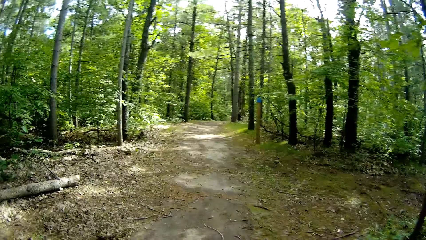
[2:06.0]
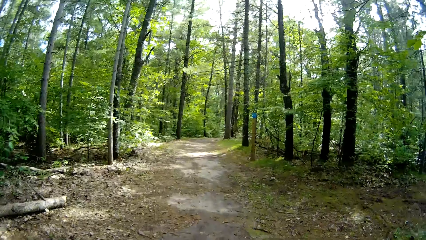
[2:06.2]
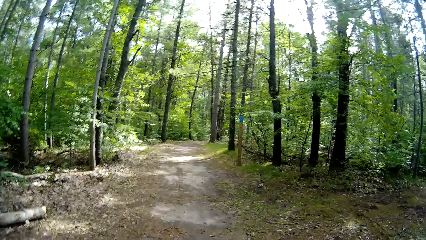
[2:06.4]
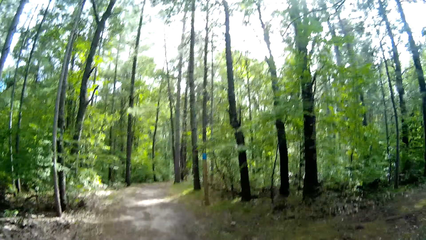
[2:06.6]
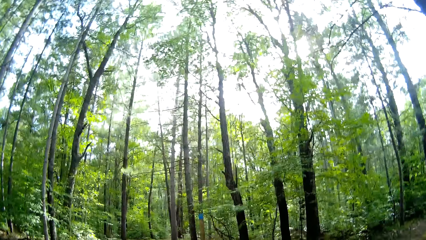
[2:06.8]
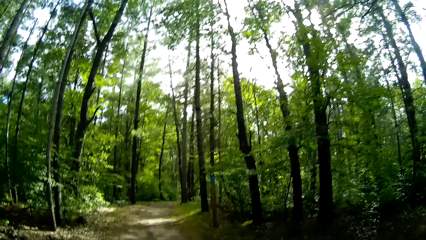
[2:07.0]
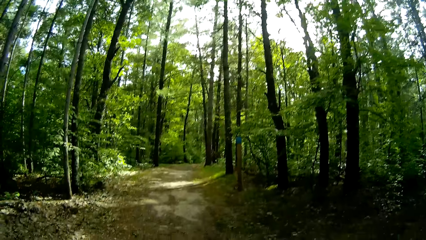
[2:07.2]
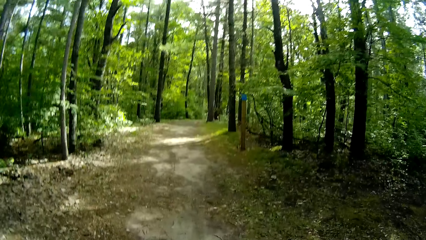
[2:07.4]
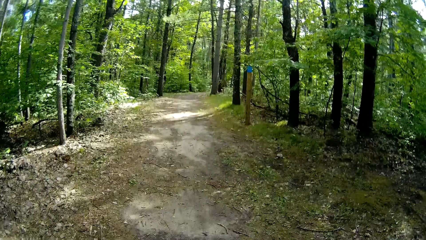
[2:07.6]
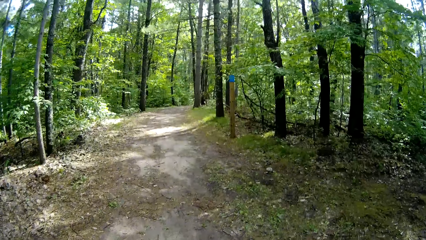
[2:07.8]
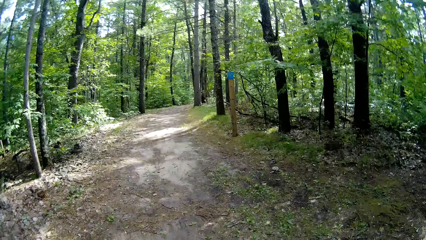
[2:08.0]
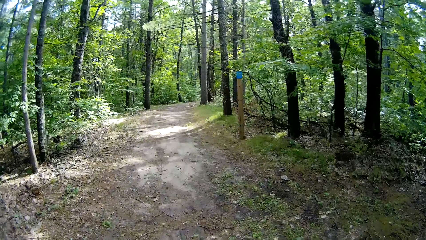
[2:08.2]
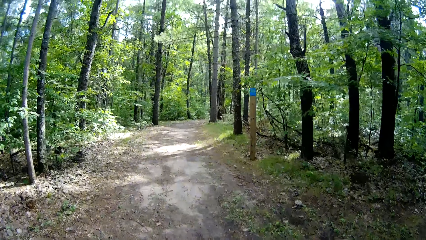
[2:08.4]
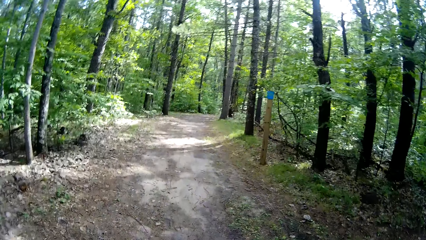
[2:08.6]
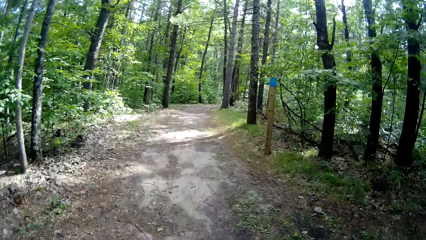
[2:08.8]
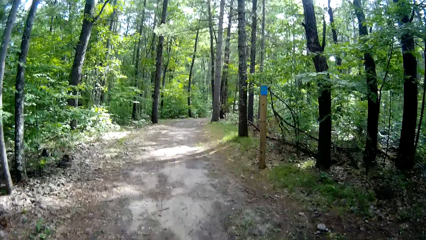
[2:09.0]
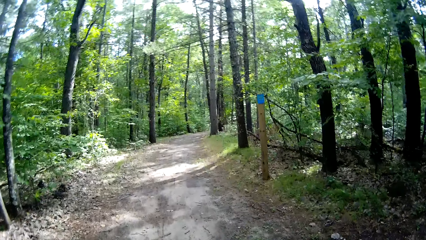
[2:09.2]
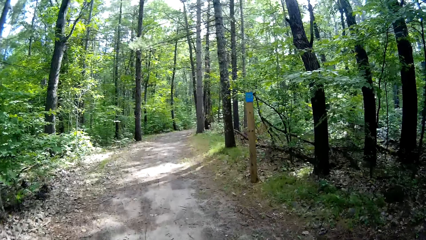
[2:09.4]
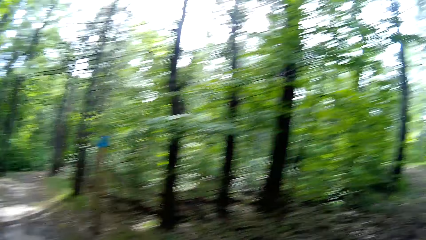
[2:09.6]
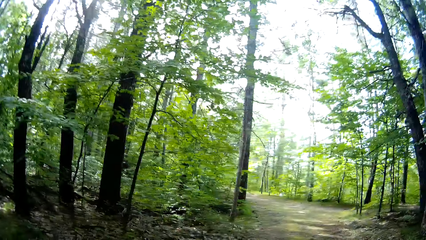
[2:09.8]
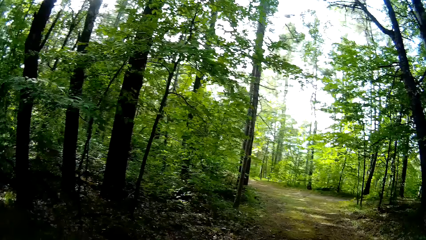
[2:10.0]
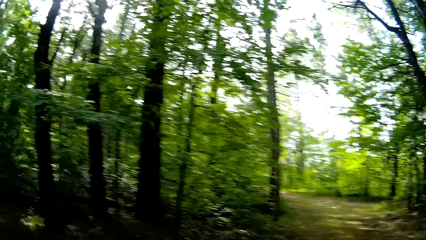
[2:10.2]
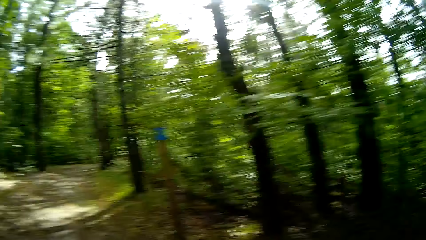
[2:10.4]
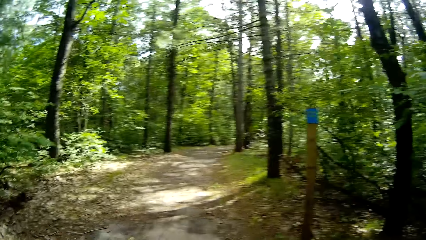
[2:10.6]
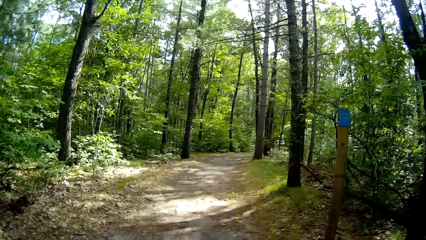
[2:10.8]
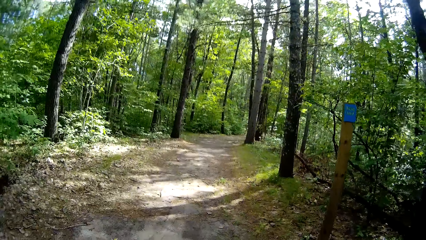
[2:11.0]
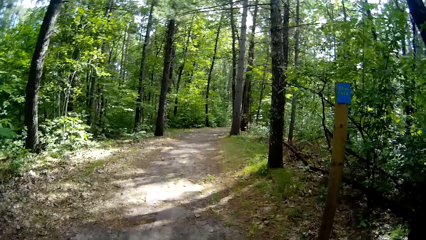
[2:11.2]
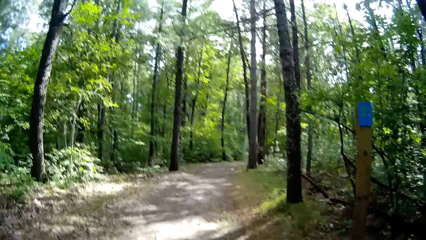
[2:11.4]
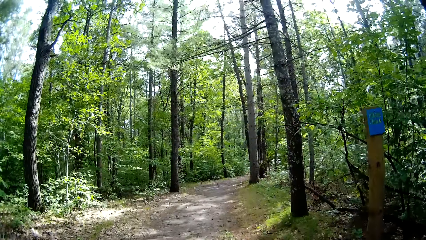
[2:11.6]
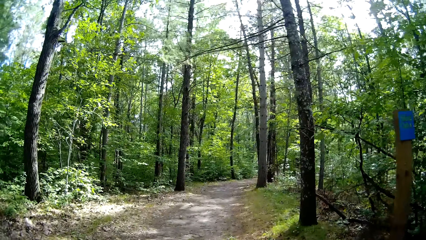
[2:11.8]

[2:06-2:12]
The camera wearer walks down the walkway.

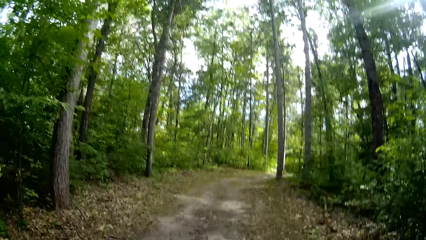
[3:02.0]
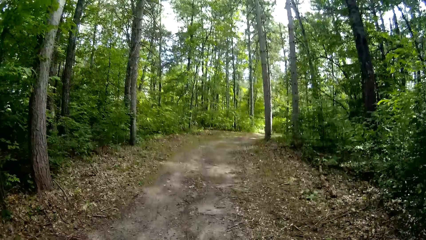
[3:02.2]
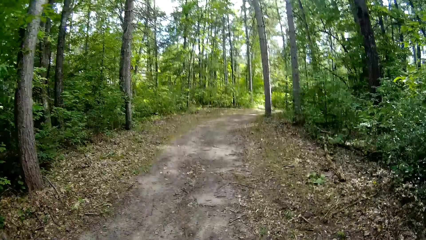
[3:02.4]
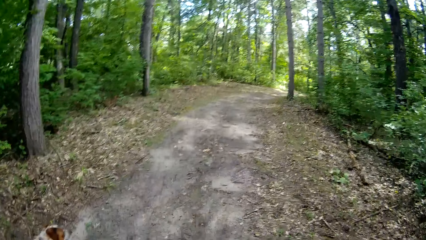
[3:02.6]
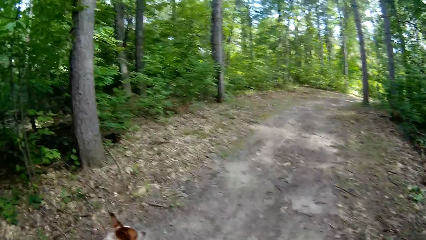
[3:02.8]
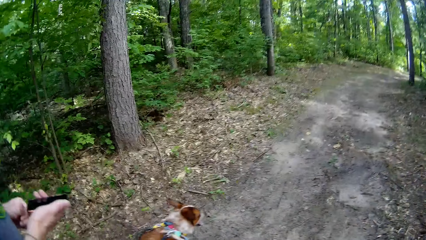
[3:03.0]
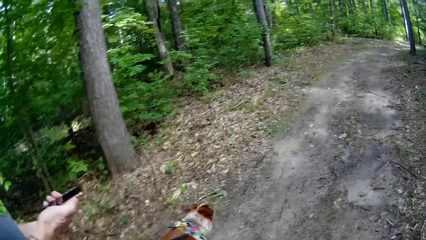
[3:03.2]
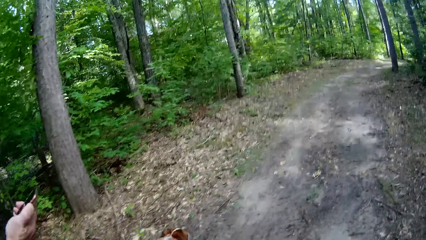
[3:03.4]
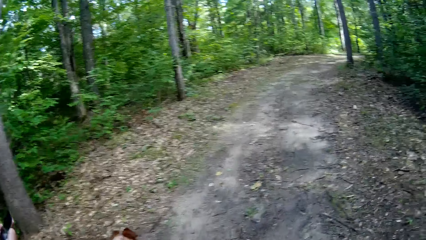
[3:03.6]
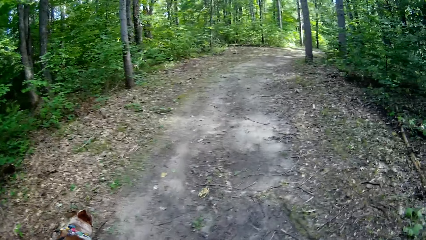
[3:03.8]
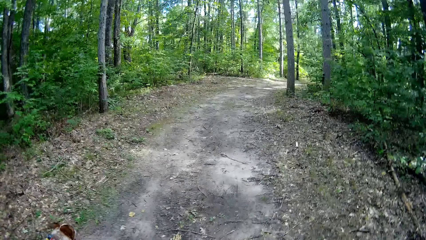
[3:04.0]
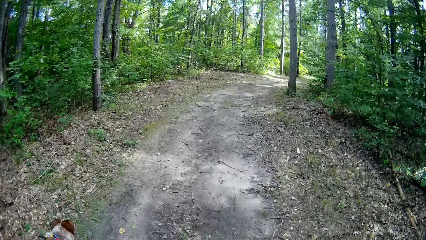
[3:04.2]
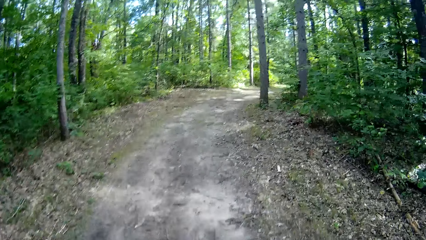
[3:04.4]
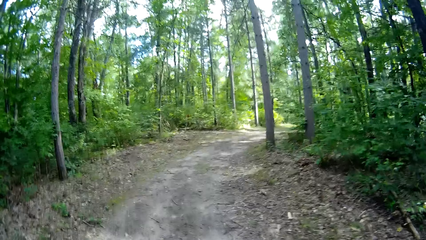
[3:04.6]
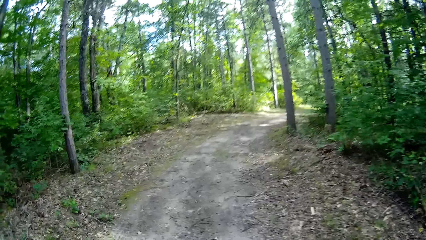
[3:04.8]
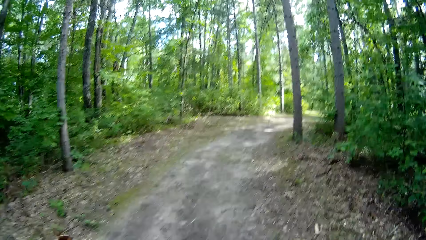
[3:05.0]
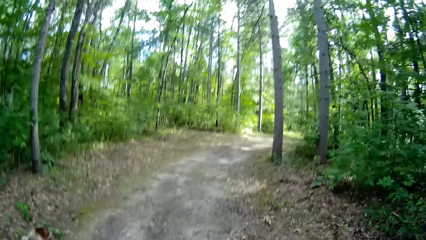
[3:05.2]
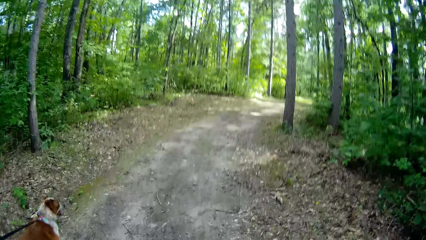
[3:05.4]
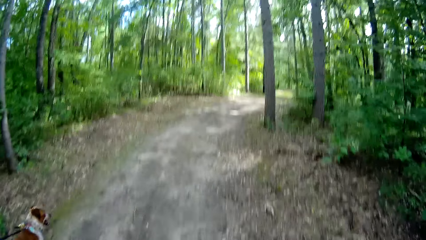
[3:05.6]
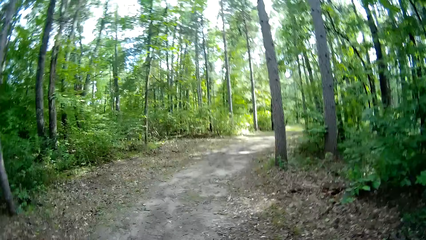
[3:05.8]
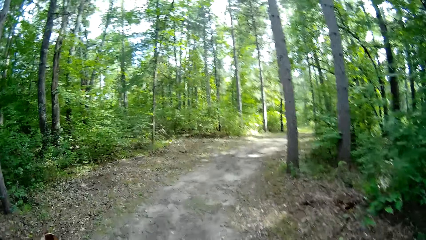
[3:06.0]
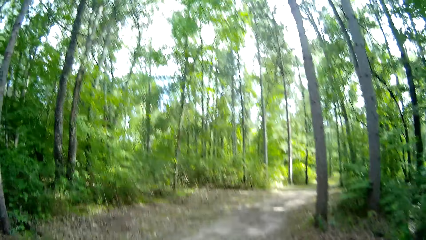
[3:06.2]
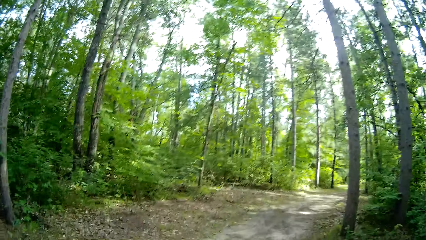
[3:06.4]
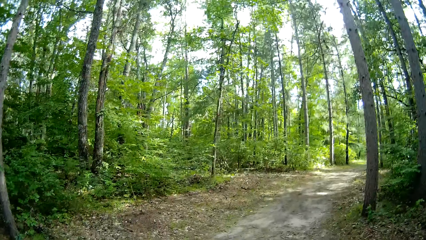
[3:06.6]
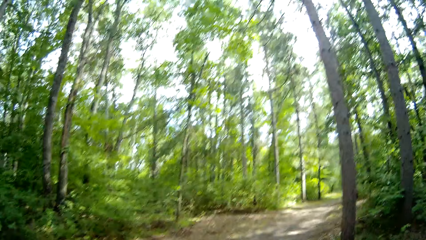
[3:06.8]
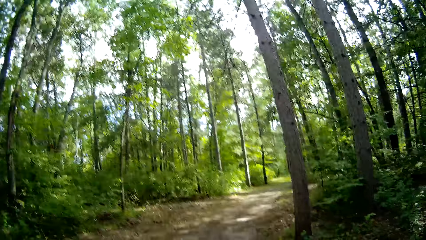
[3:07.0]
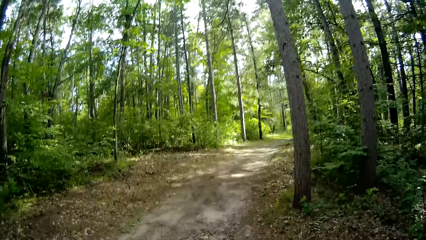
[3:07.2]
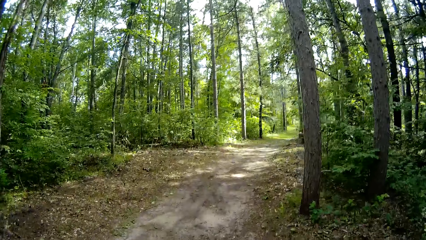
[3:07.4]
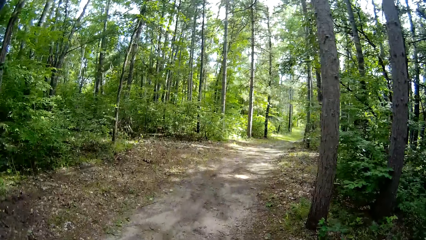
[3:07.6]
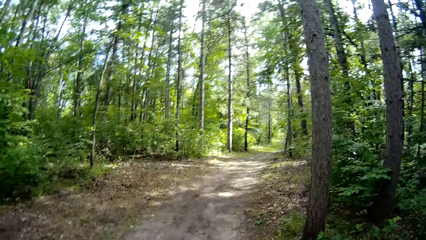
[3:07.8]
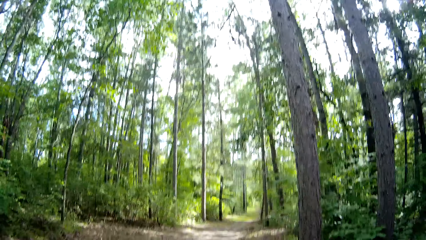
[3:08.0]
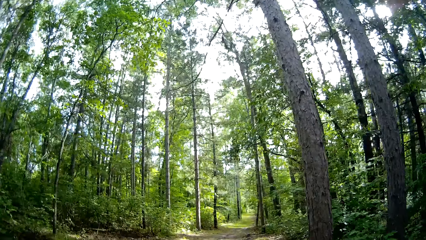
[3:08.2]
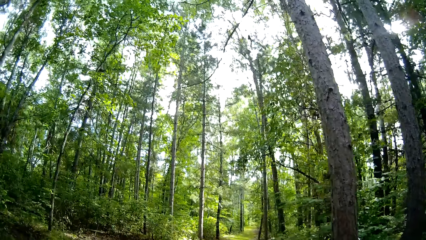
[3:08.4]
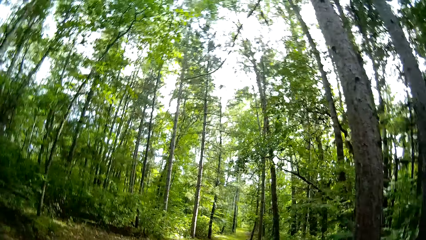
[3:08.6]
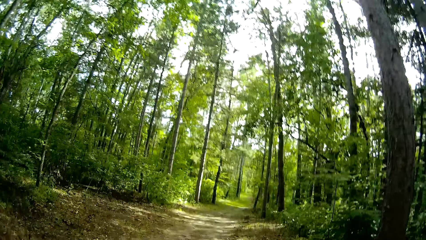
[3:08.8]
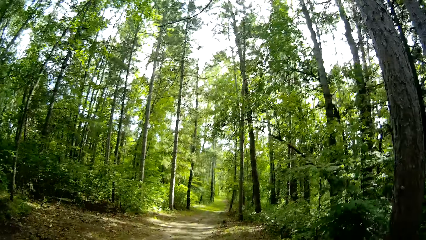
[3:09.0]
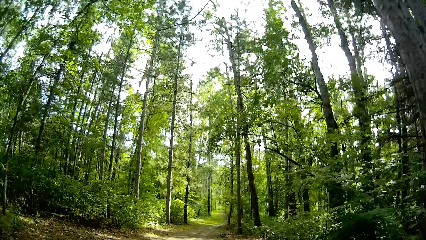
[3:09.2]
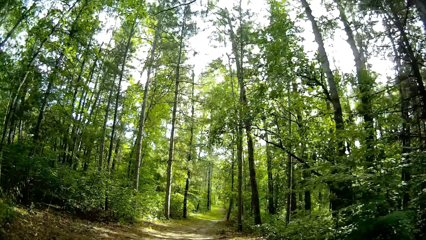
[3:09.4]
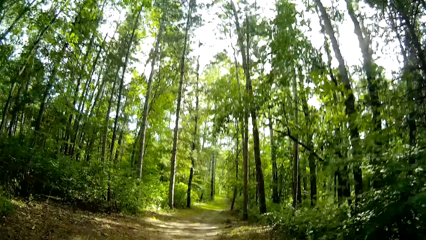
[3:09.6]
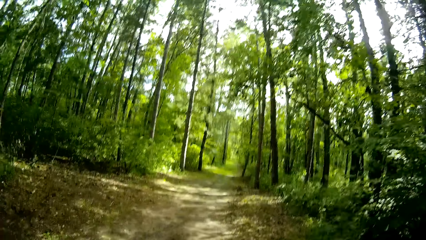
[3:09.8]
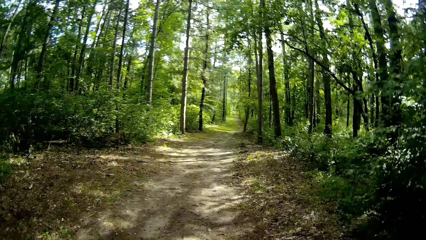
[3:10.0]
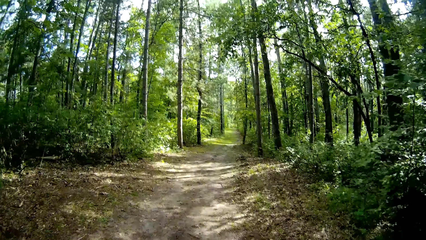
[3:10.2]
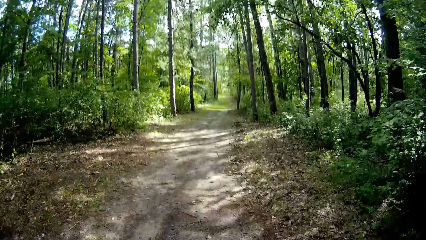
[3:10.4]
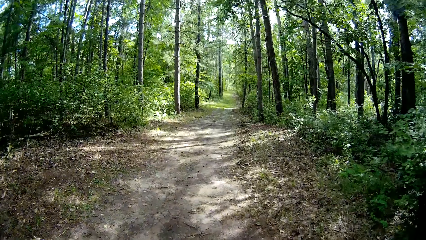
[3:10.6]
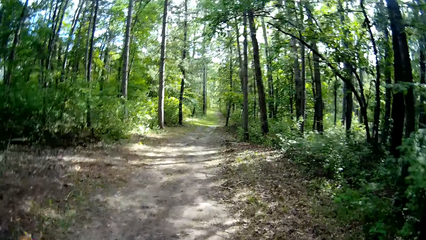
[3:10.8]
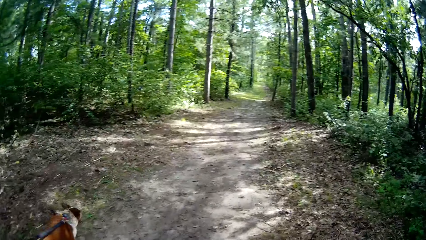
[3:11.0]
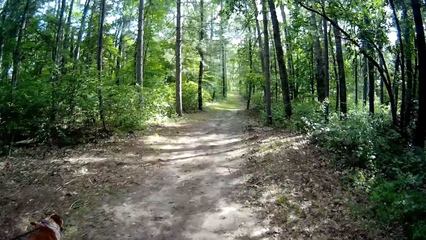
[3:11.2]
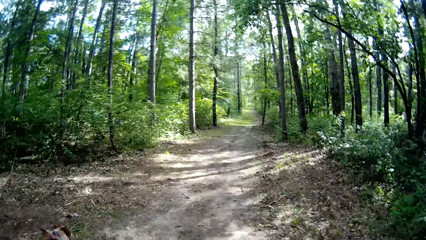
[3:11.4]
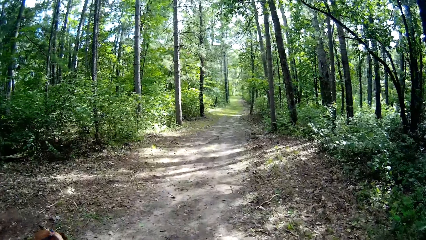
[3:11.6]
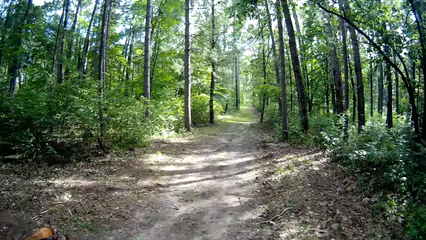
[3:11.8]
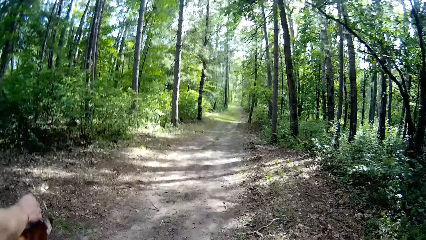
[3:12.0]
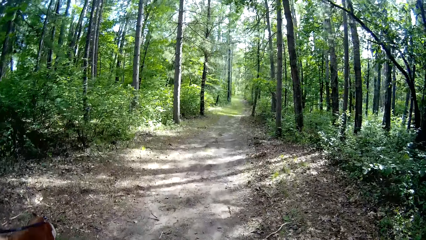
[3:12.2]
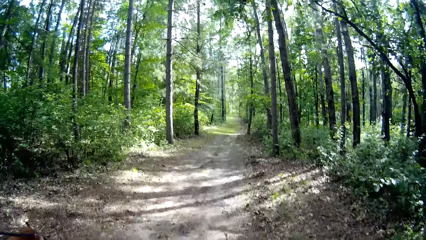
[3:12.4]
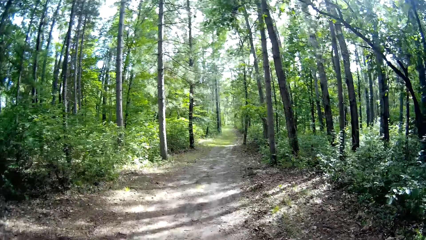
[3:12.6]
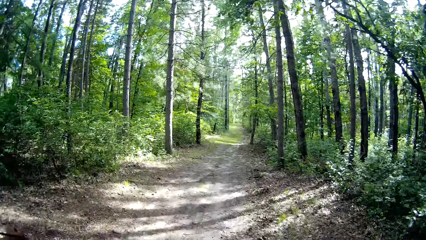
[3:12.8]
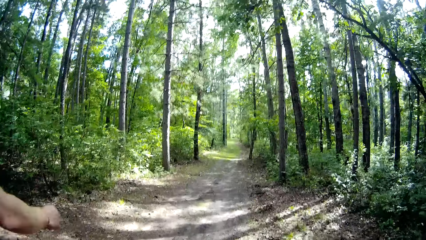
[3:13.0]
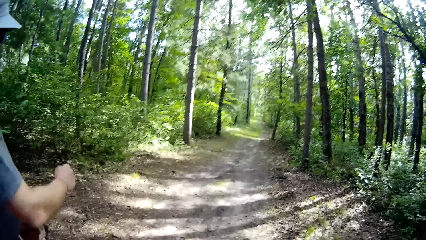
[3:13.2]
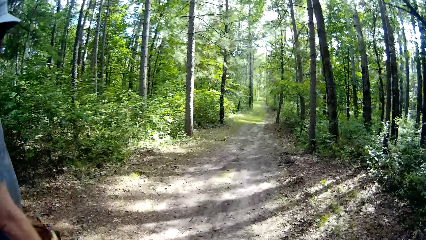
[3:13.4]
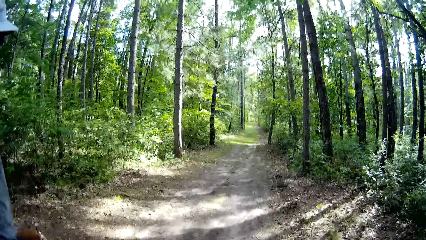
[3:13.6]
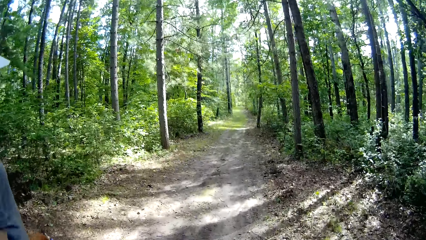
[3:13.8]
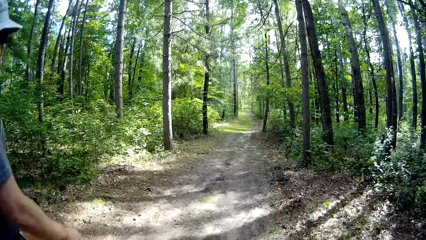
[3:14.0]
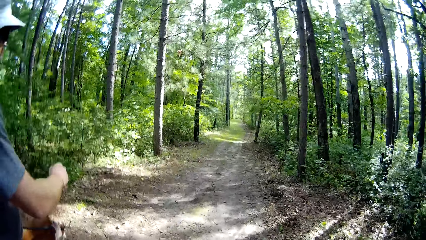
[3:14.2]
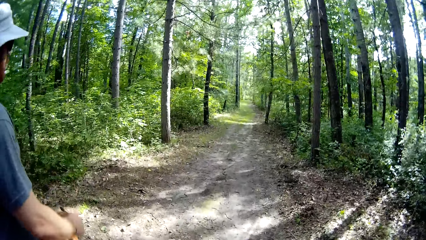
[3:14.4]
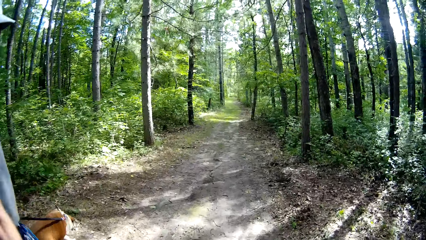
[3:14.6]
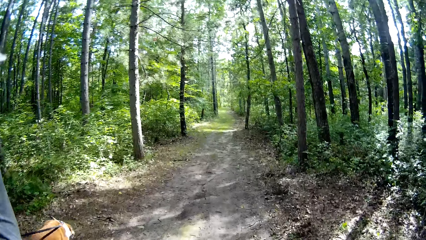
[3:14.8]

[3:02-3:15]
A man brings out his phone.
